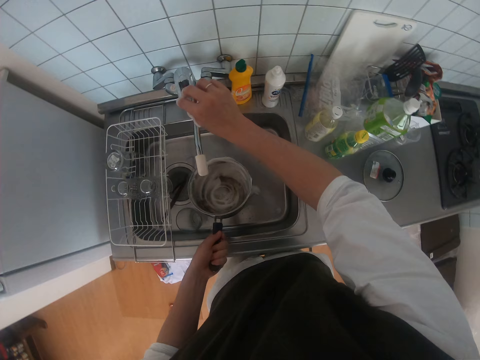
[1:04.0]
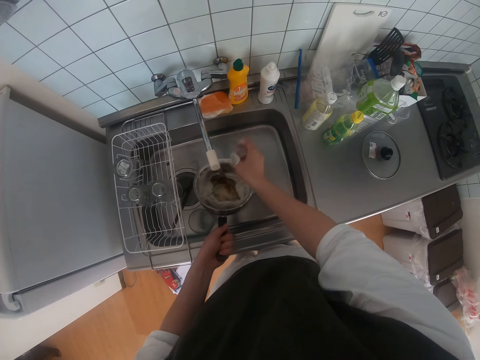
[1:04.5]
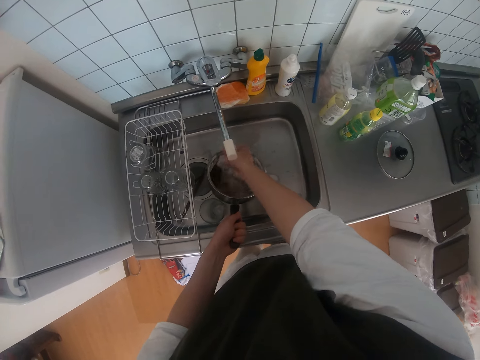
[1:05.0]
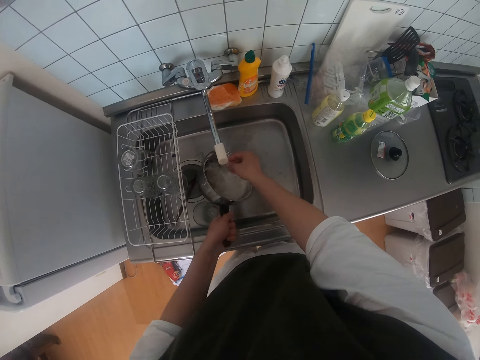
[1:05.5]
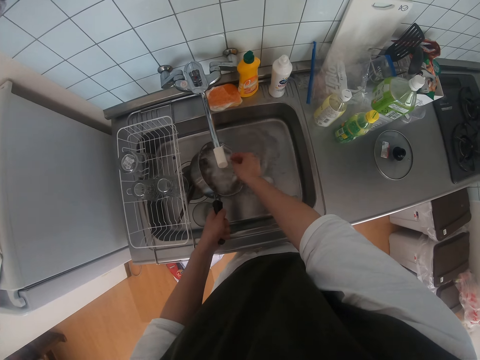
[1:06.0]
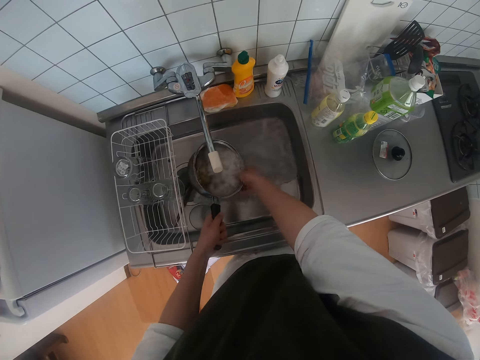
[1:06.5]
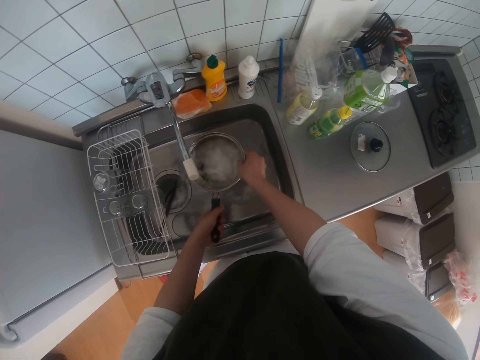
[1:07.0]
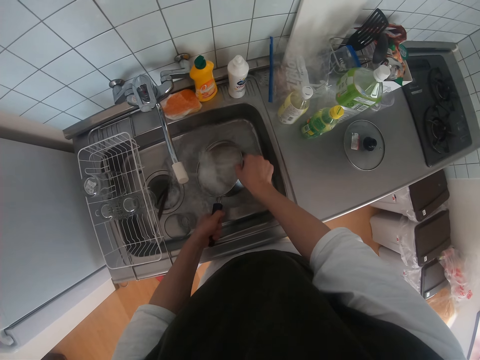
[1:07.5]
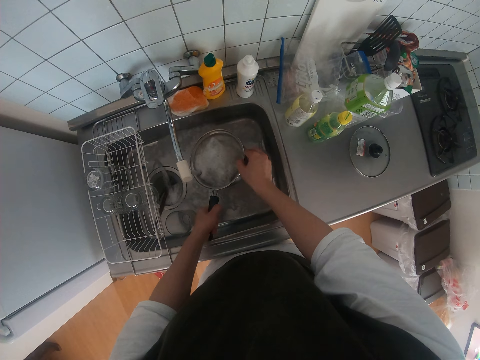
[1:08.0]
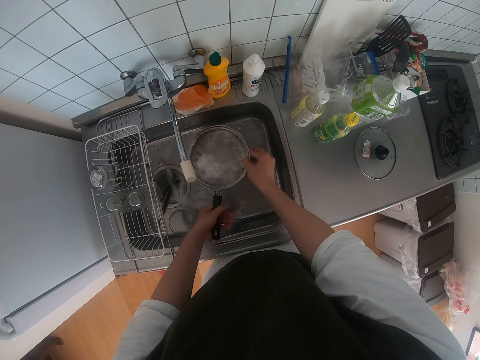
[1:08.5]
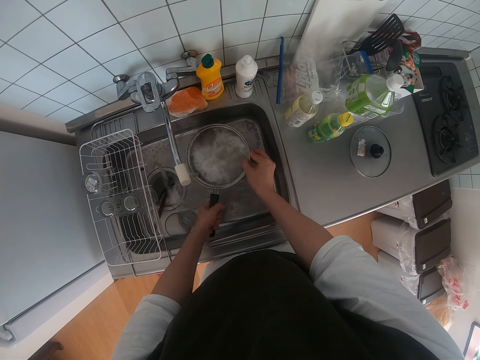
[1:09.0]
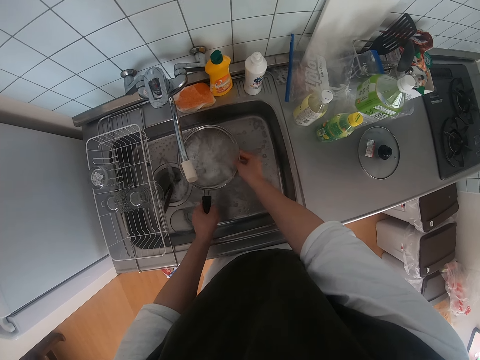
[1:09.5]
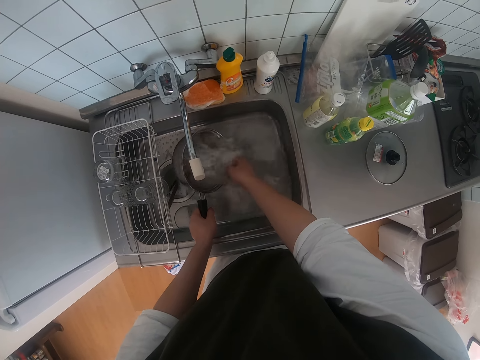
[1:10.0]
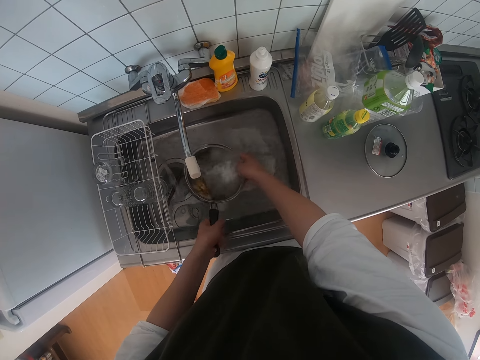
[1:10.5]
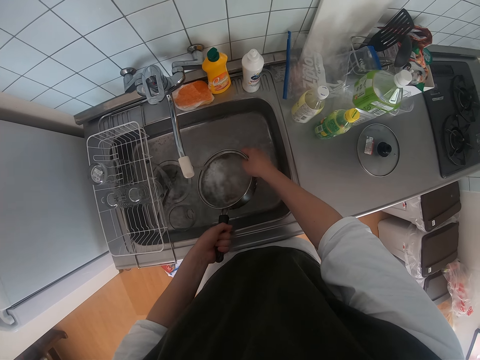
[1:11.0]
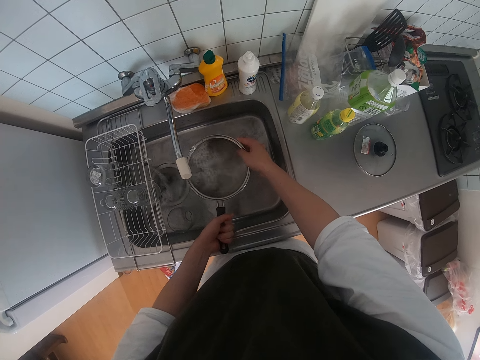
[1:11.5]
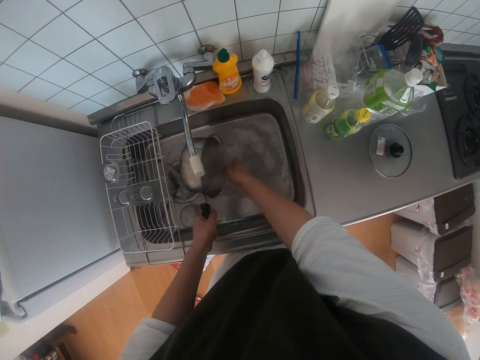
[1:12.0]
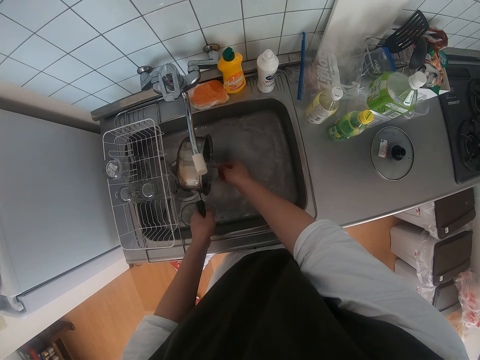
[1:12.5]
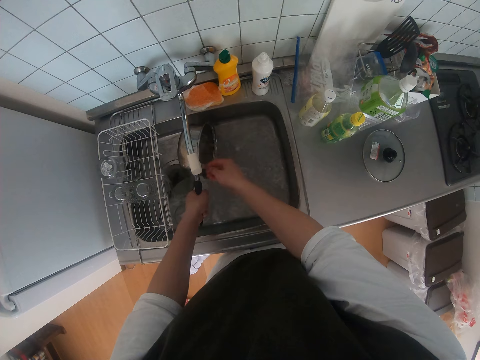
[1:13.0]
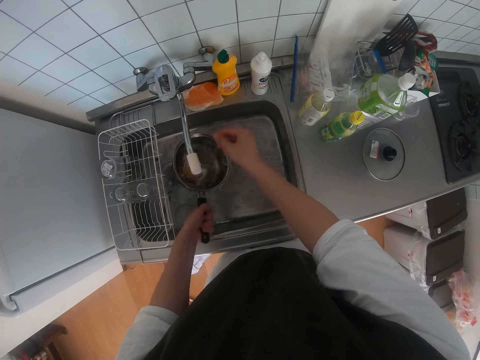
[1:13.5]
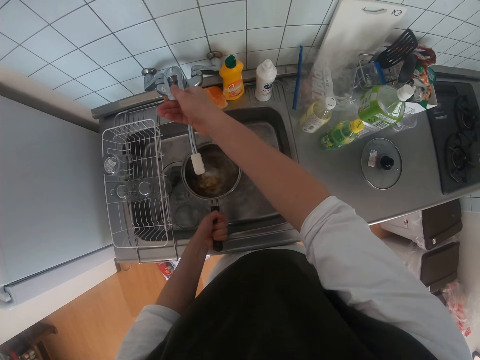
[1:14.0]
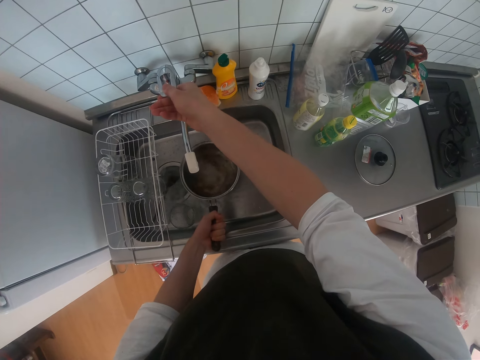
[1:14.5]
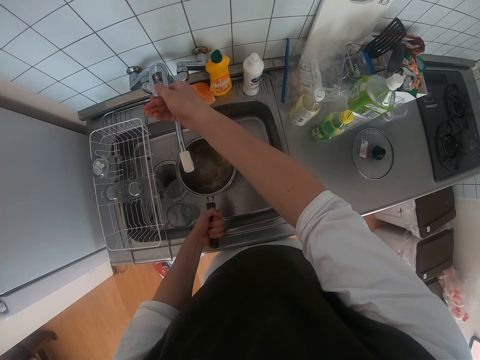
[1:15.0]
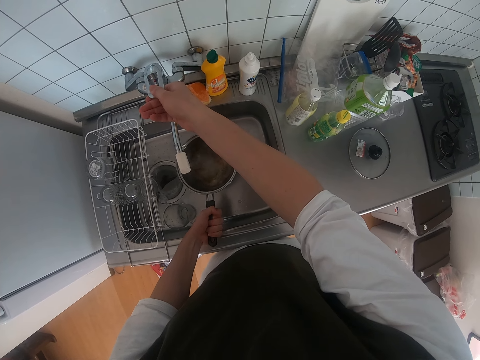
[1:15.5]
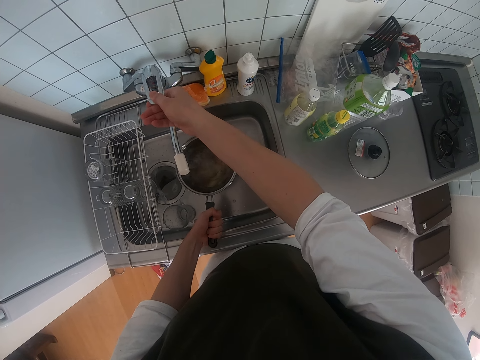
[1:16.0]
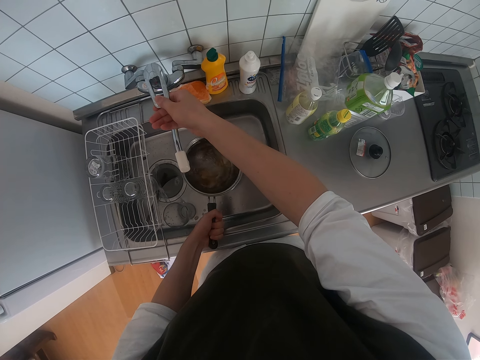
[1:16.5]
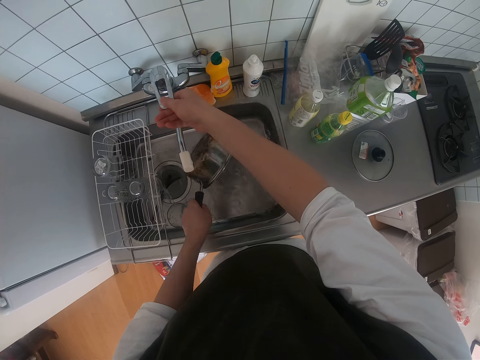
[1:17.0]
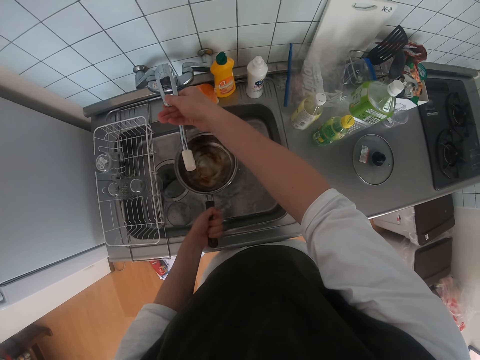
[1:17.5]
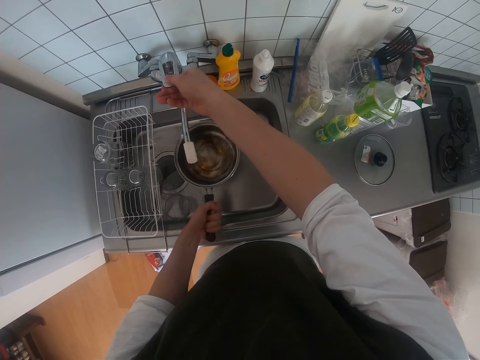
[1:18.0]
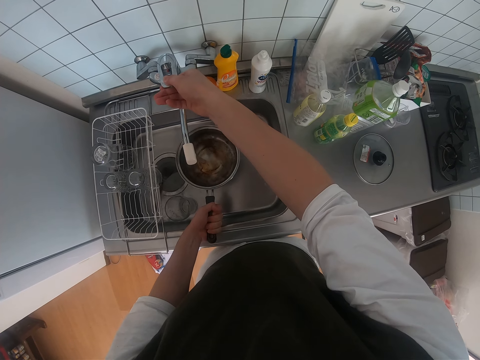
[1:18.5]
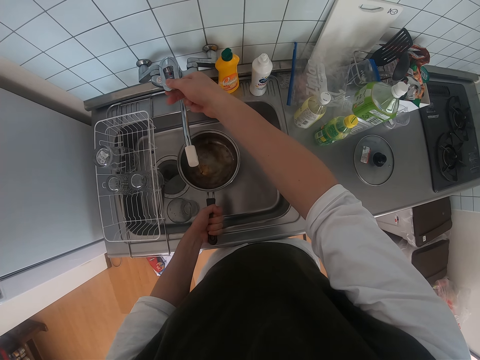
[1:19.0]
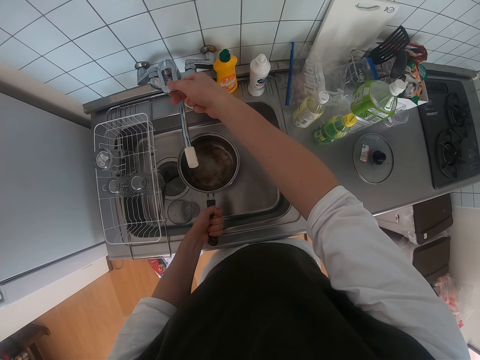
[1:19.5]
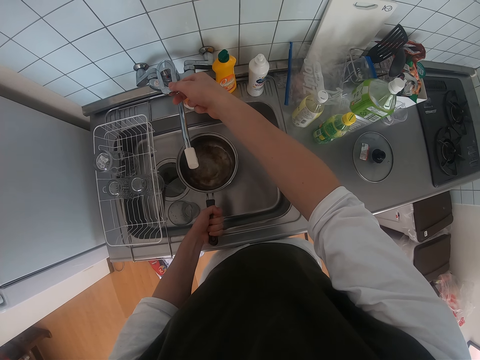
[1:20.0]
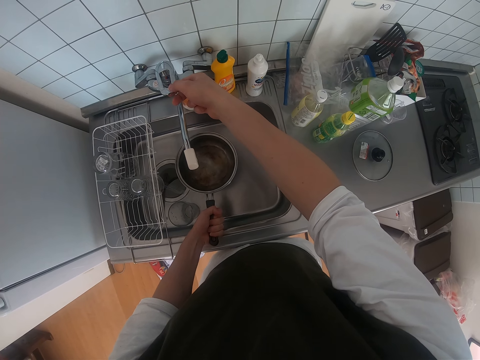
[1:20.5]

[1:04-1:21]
The camera wearer opens a tap of water. They put water in a pot. They rinse a hand. They rinse the pot. They pour water in a sink with a cooking pot. They hold the cooking pot with hands. They move the cooking pot. They put water in the pot. They pour water in the sink with the cooking pot. They move the cooking pot. They pour water in the sink with the cooking pot. They hold the handle of the tap. They fill the pot with water. They close the tap of water. They pour the water in the pot into the sink. They open the tap of water. They fill the pot with water.

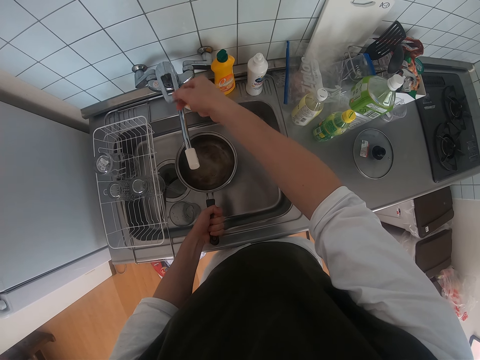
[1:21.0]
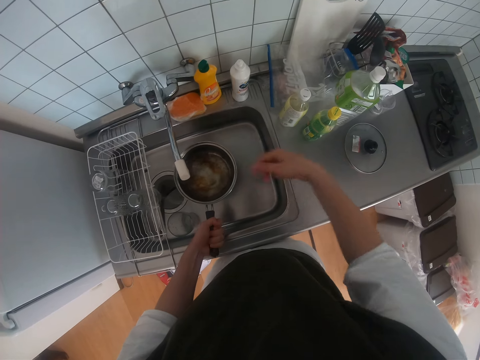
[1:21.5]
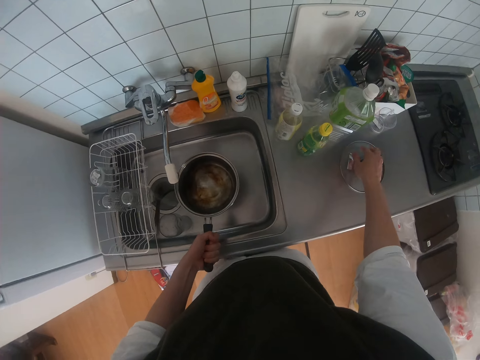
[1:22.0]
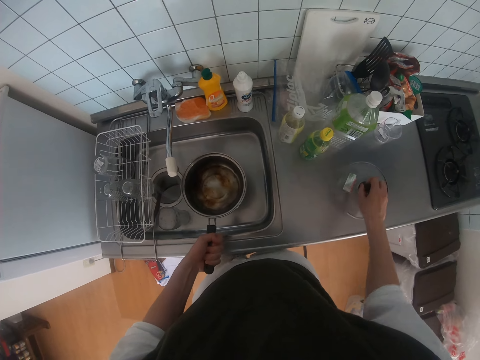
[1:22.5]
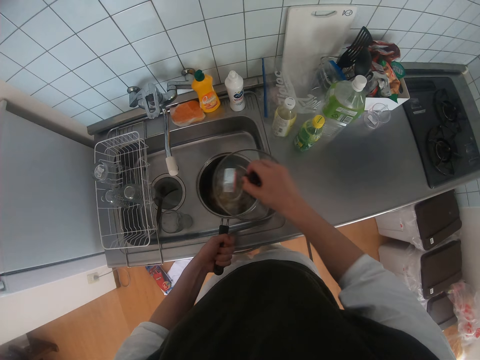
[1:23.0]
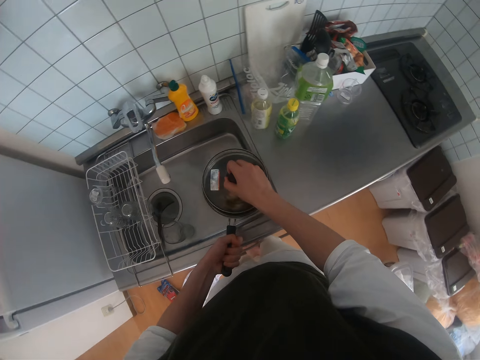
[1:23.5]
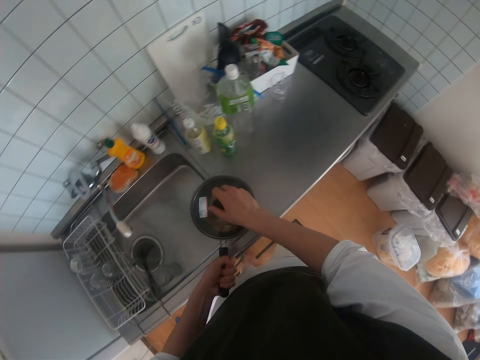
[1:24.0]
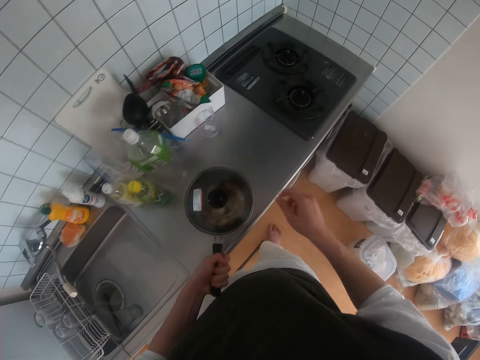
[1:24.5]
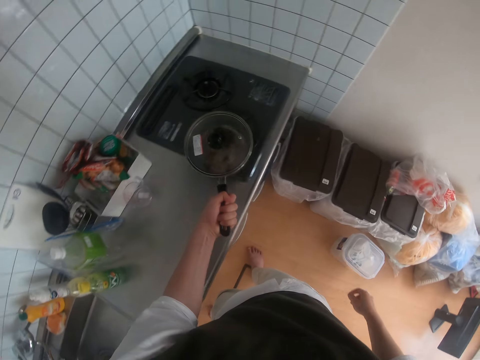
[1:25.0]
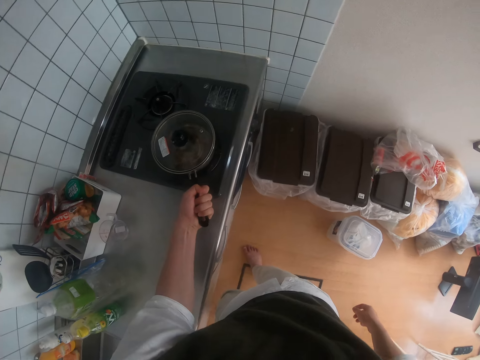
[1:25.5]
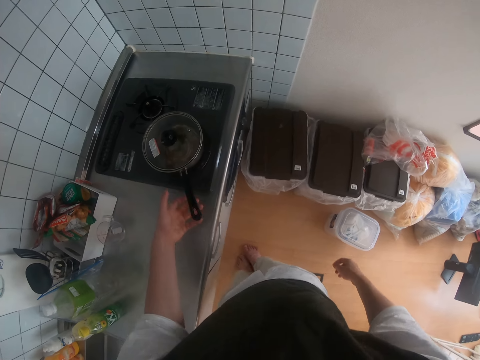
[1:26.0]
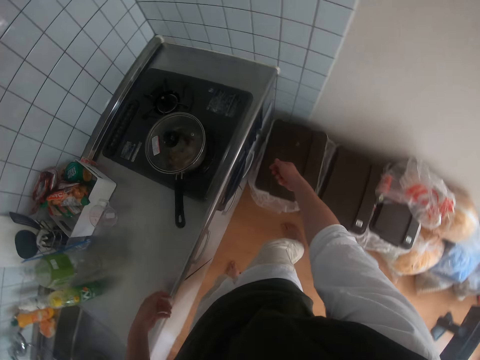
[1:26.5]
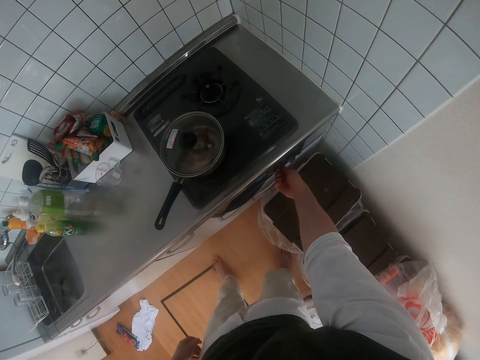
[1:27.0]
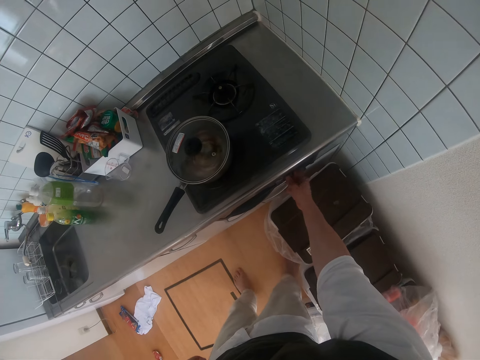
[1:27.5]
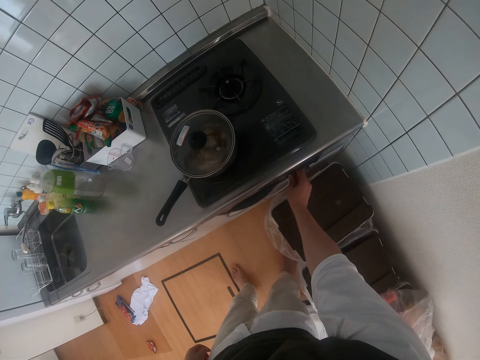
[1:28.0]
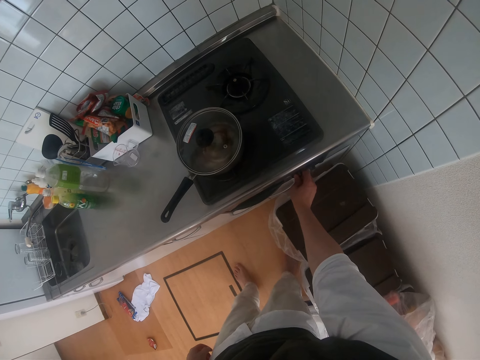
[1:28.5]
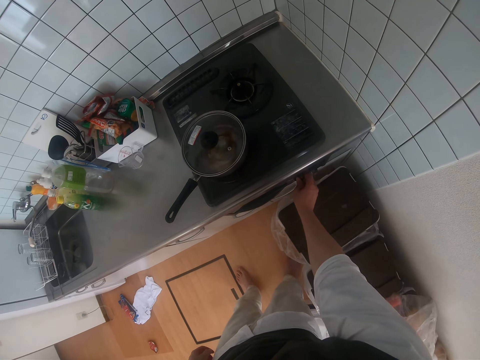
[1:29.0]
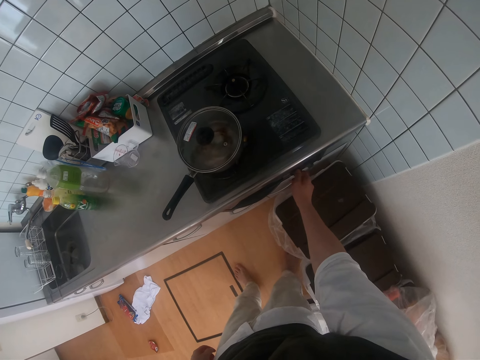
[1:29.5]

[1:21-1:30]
The camera wearer closes a tap of water. They pick up the cover of the pot from the countertop. They close the cooking pot with the lid. They put the cooking pot on a gas cooker. They turn a knob on the gas cooker.
